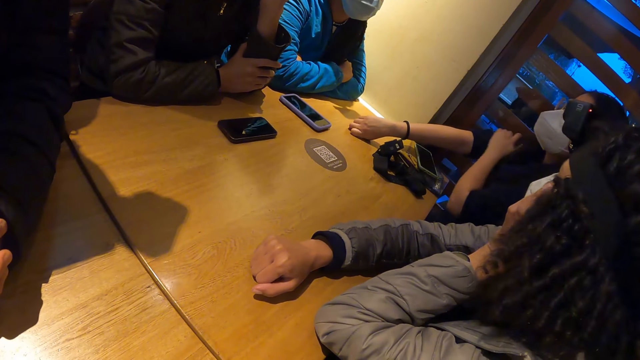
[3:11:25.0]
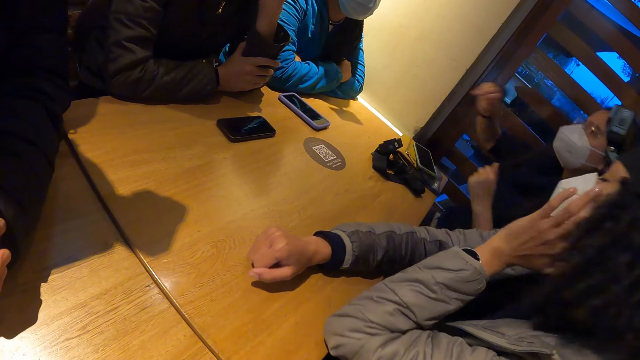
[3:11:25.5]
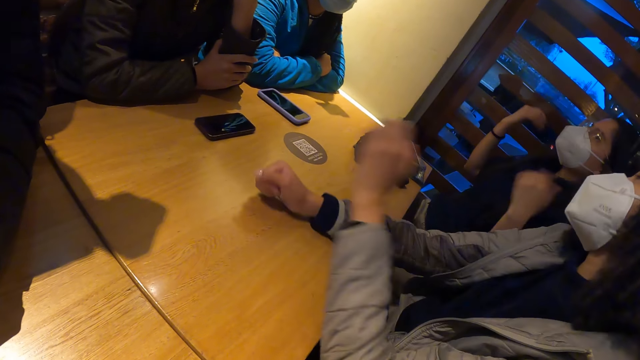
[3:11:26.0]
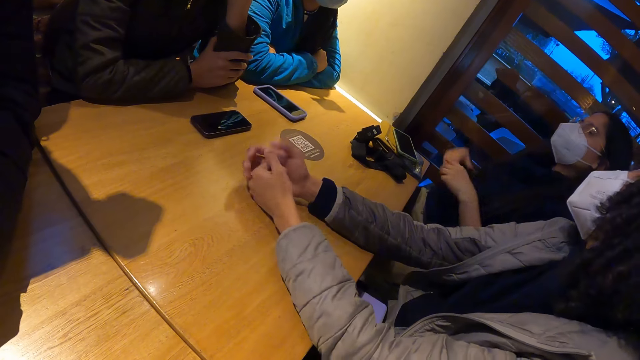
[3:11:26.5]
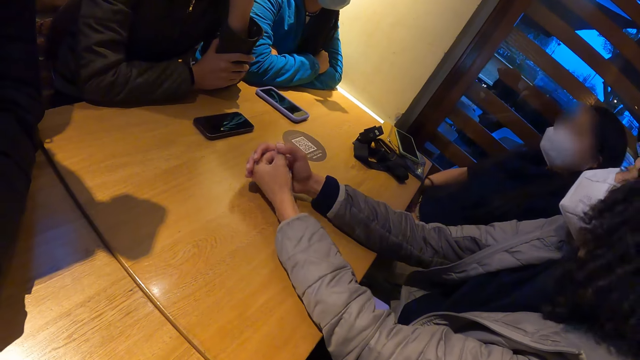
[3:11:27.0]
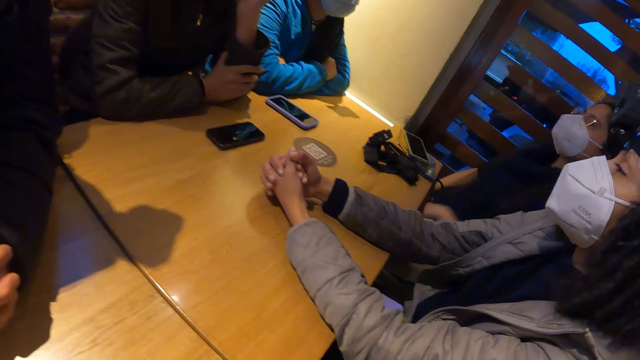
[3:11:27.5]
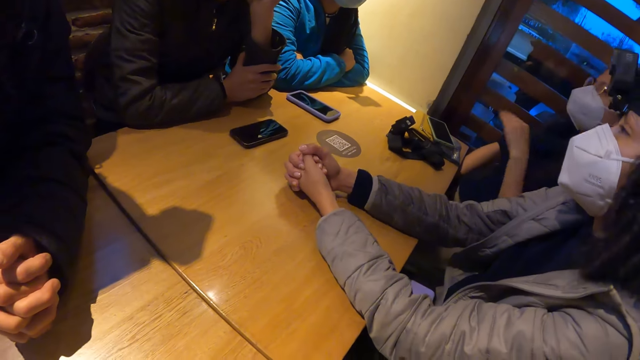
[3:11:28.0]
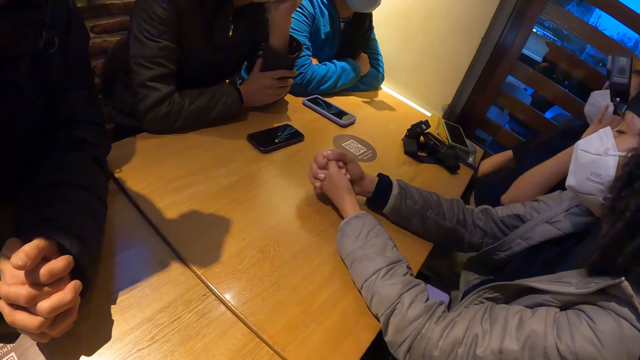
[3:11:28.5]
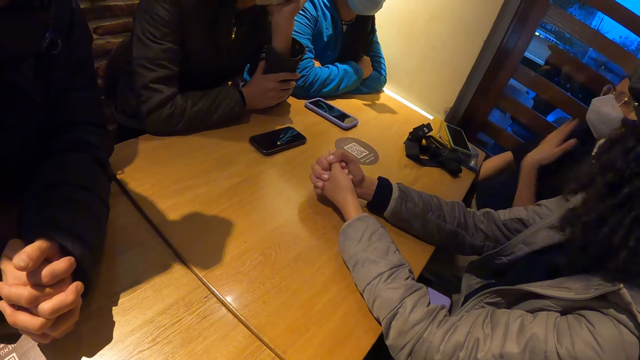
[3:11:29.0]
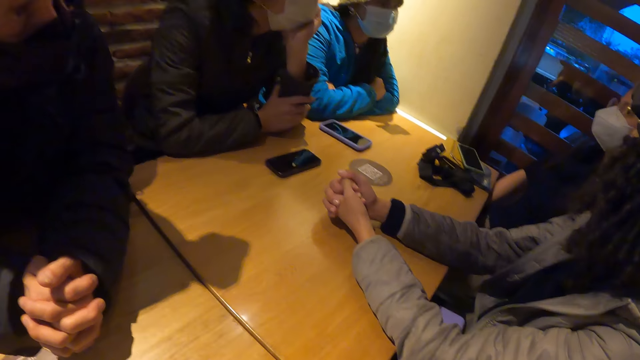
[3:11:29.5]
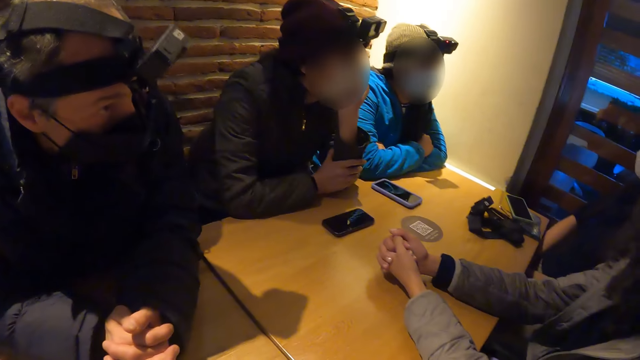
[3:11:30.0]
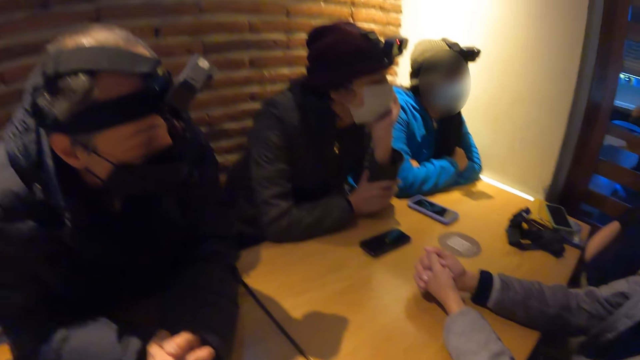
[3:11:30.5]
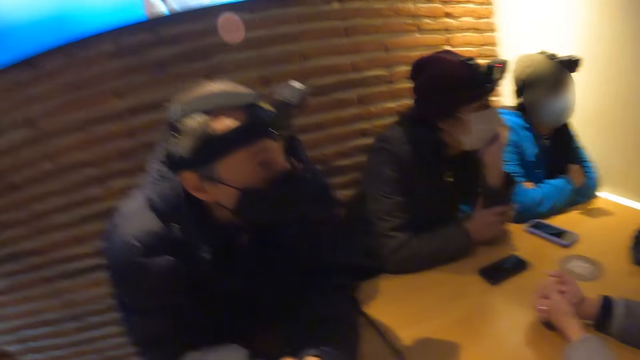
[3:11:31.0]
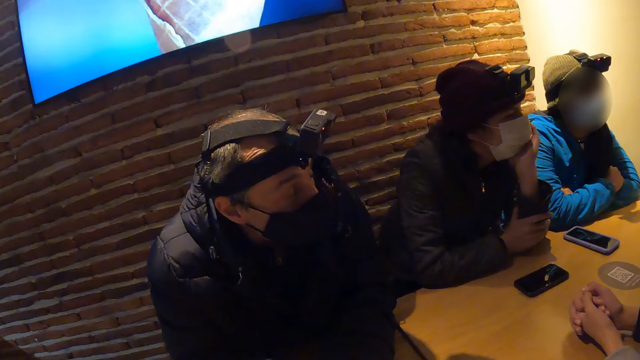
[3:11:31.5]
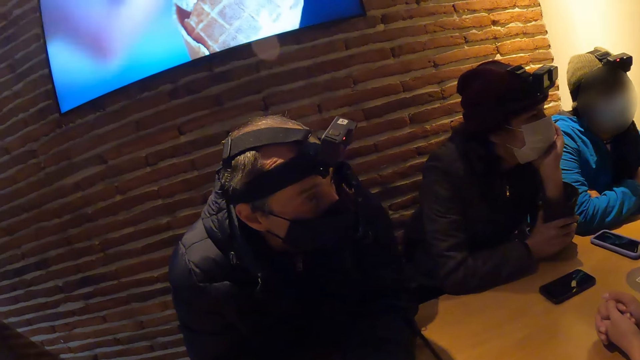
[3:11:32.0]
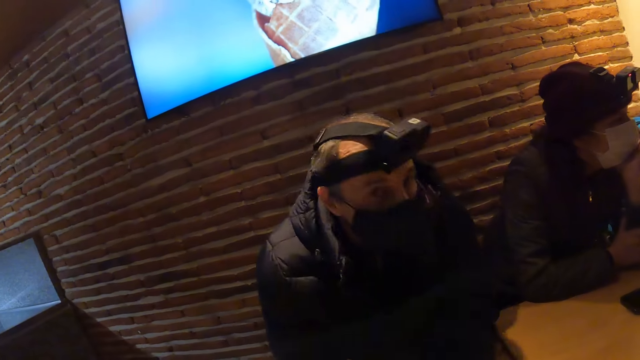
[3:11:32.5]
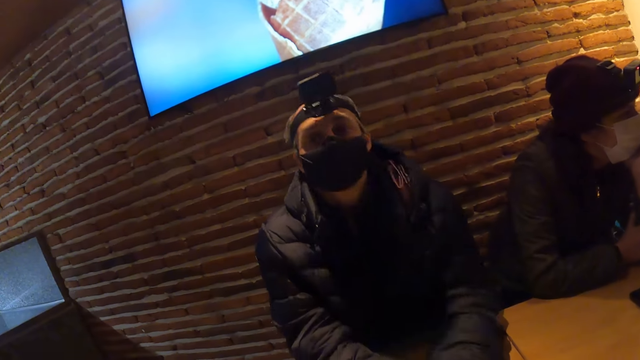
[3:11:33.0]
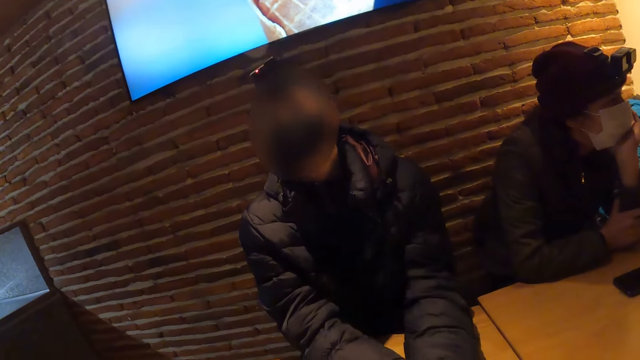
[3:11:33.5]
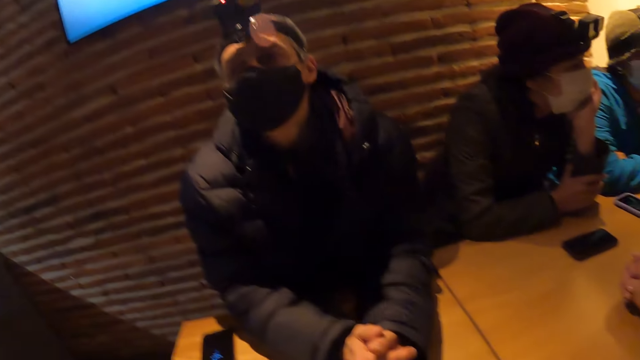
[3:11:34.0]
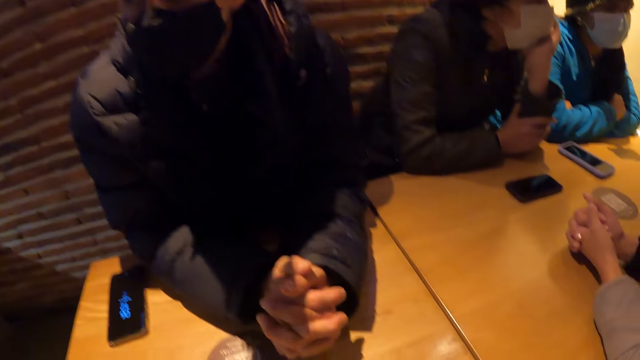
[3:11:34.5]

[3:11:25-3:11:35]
The woman withdraws both hands. A person gestures. The woman cups her left fist in her right hand. Another person looks up.

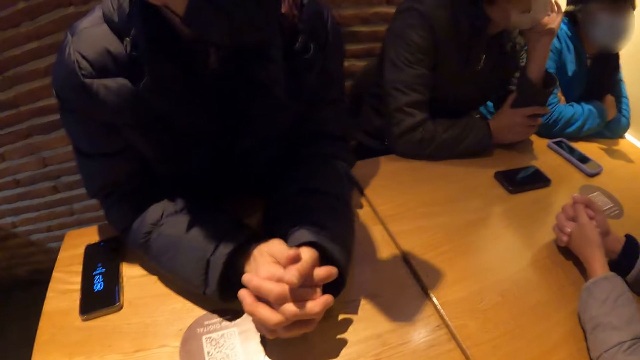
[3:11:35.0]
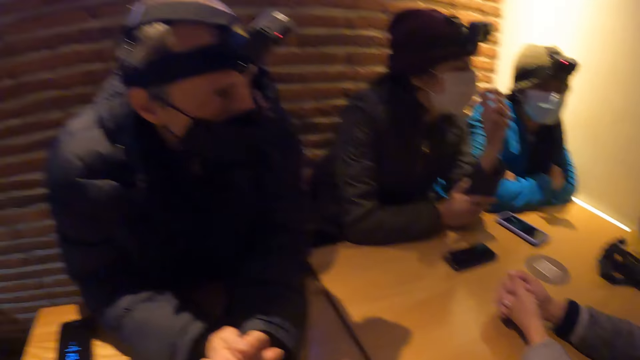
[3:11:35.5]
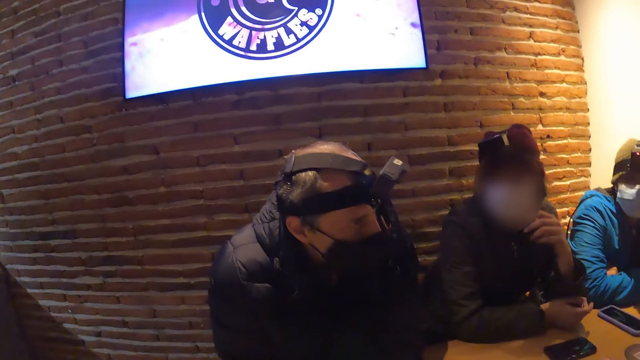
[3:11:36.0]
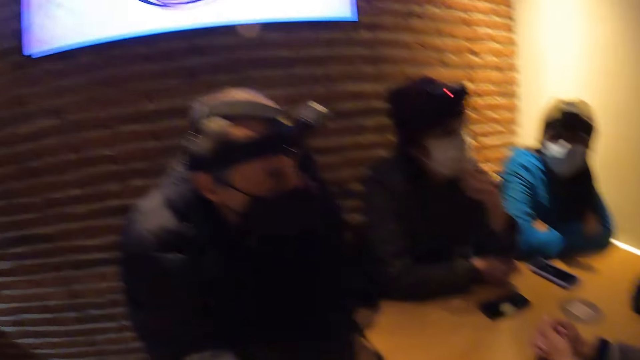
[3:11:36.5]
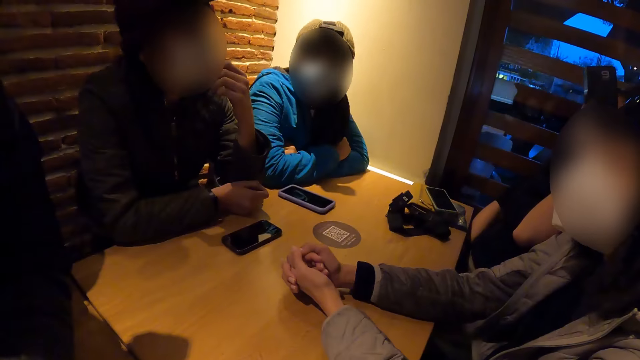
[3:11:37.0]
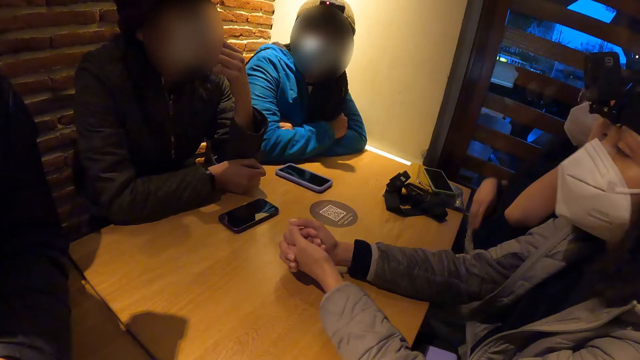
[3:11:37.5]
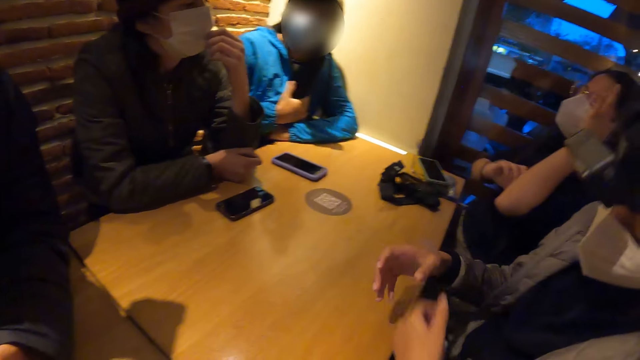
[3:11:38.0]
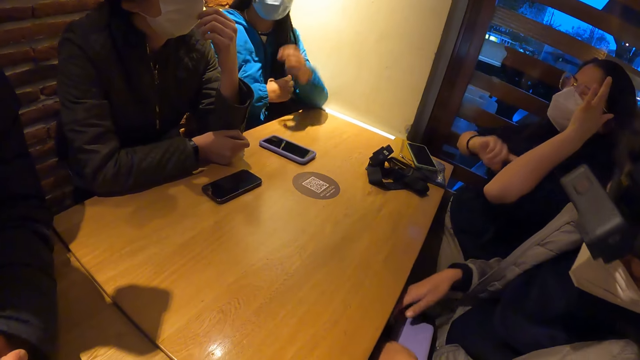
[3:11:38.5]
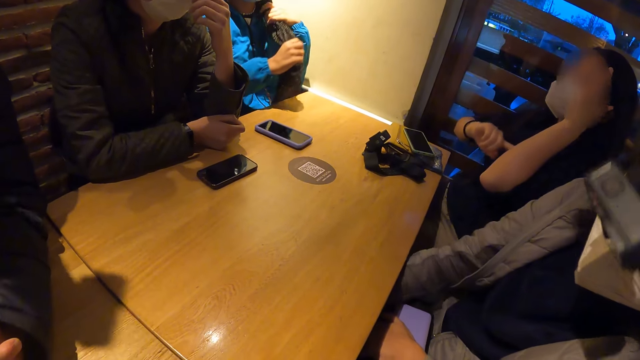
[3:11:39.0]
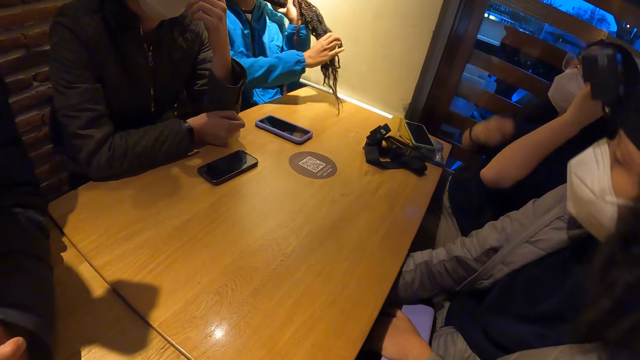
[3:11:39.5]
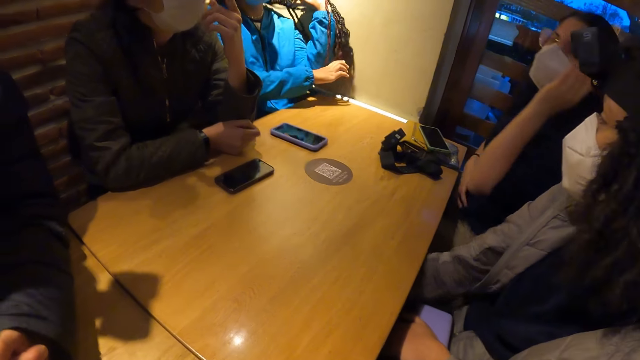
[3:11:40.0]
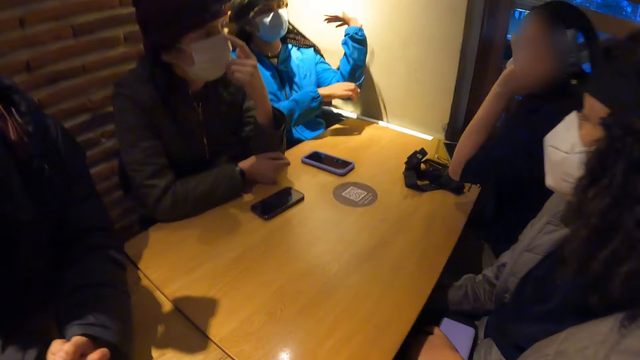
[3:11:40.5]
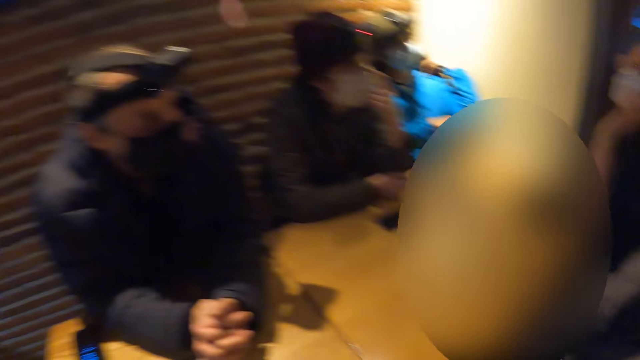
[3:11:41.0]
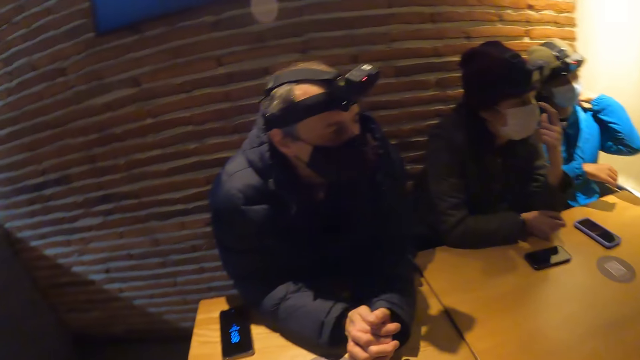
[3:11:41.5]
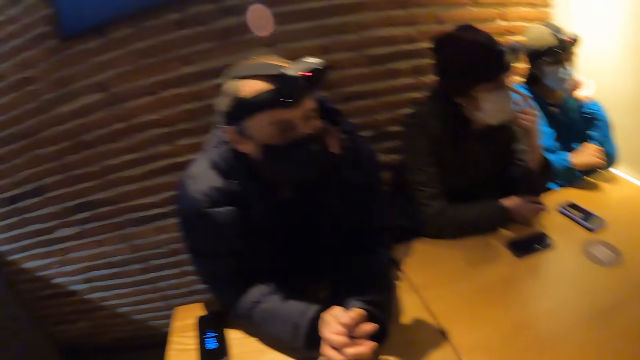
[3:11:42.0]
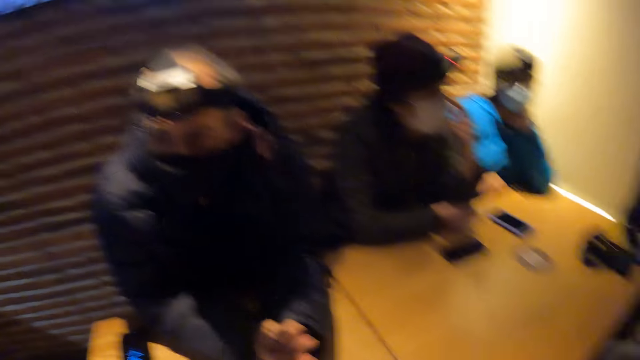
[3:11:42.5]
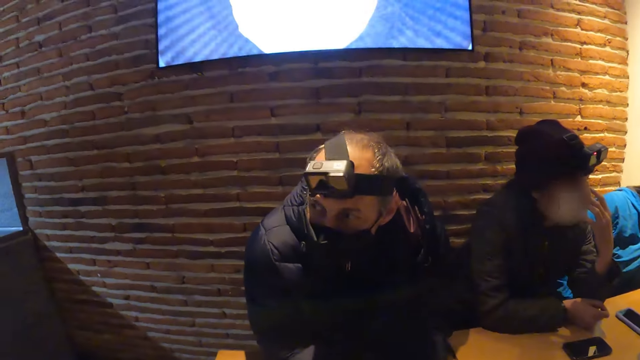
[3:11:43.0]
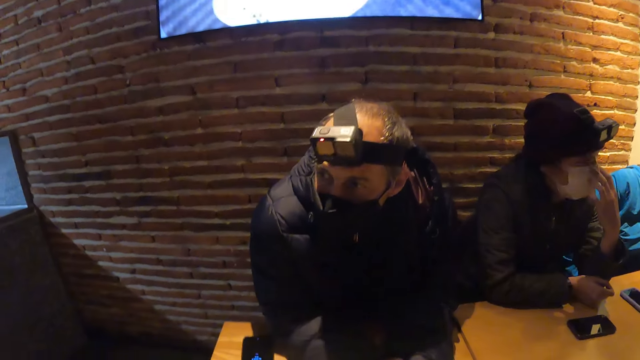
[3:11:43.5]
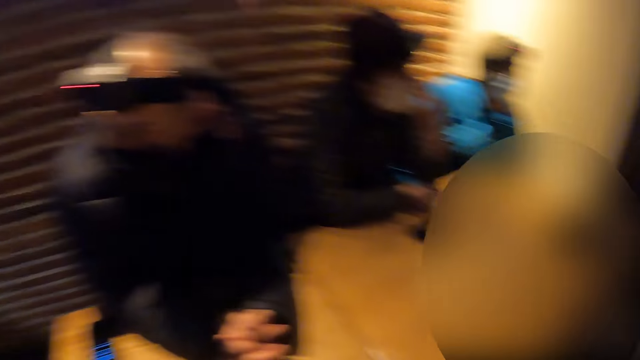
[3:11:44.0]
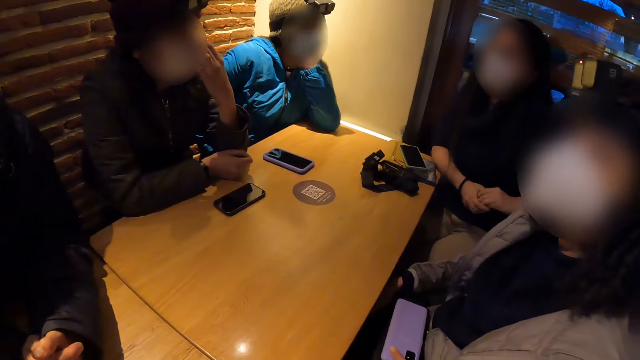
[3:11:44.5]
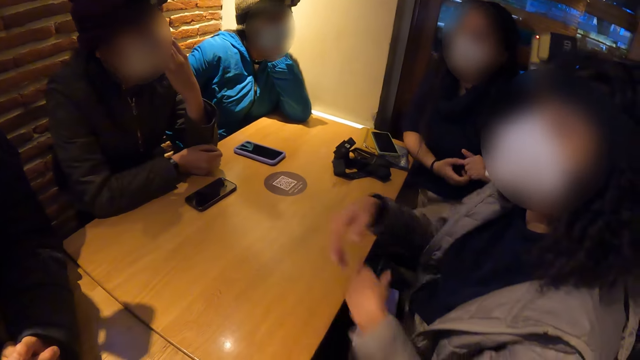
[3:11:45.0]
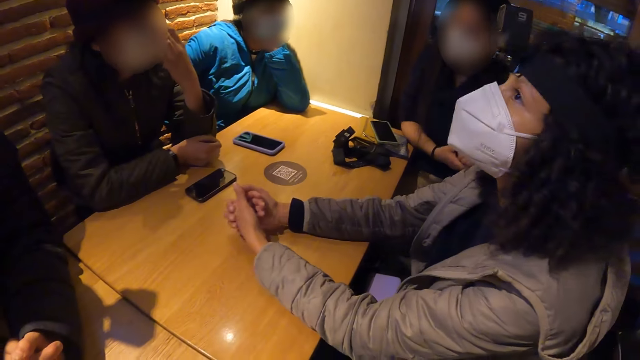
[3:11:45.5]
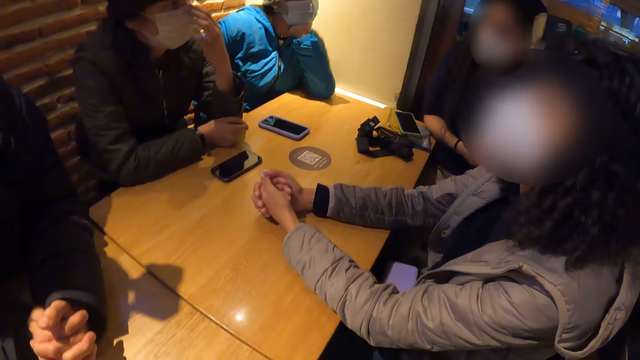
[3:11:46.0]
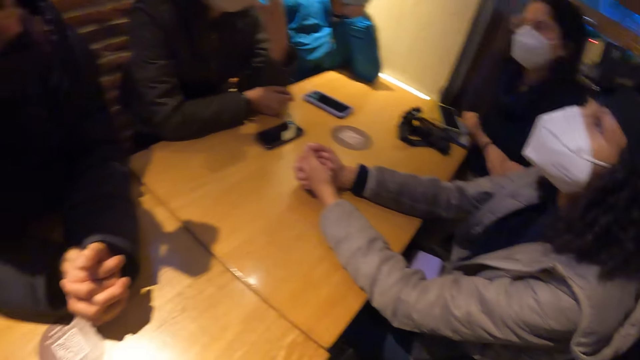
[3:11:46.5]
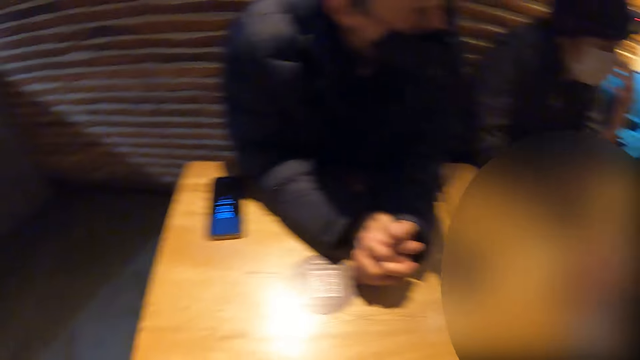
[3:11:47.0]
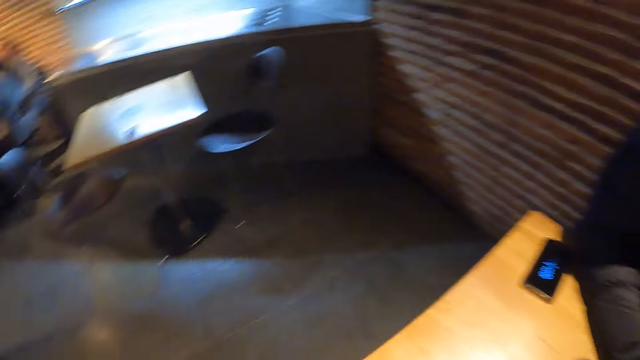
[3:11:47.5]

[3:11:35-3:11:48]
The camera wearer looks around. A woman places both hands under the table. Another woman shifts her hair backwards with both hands. The first woman places both hands on the table and watches television.
